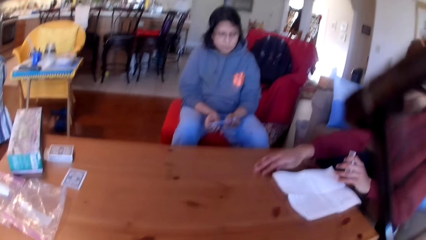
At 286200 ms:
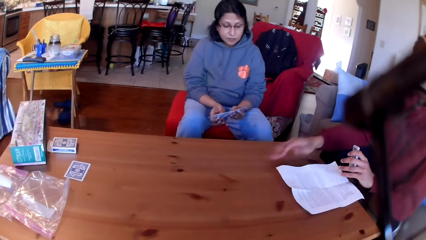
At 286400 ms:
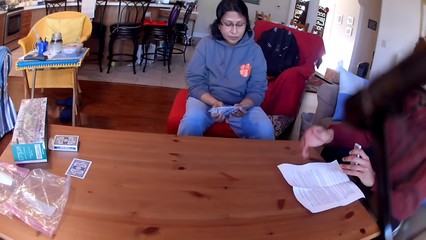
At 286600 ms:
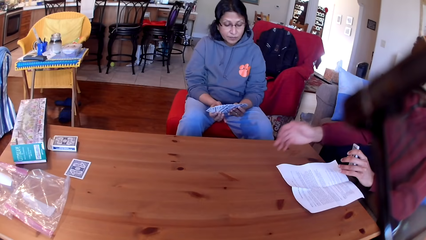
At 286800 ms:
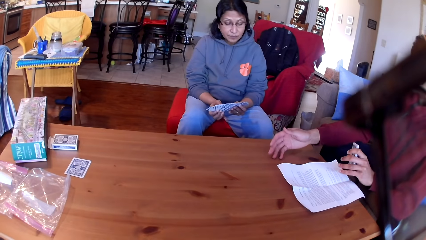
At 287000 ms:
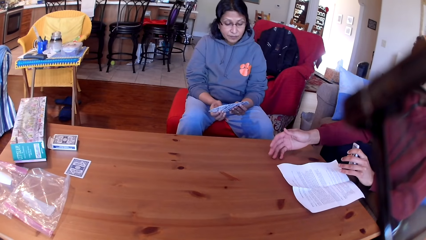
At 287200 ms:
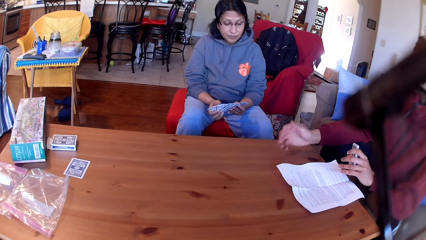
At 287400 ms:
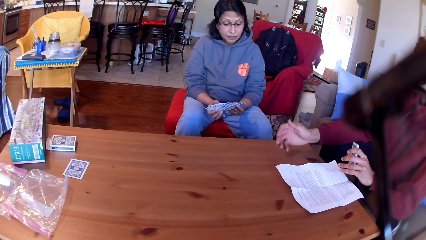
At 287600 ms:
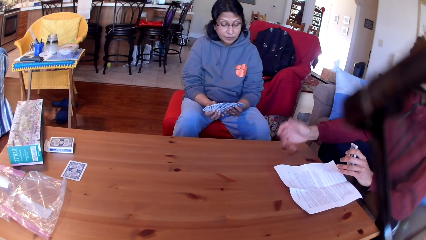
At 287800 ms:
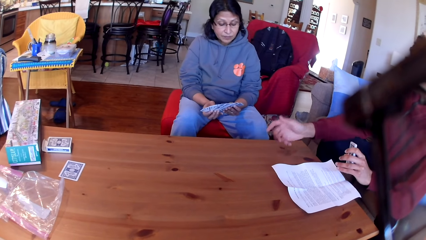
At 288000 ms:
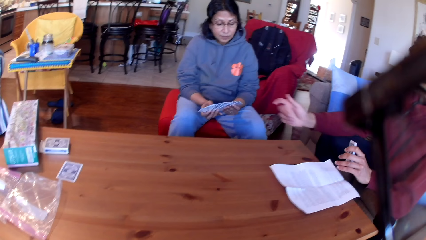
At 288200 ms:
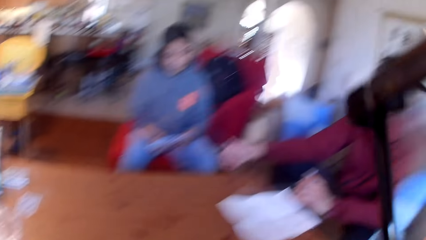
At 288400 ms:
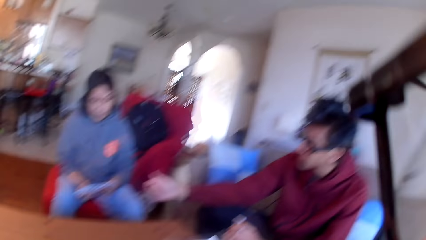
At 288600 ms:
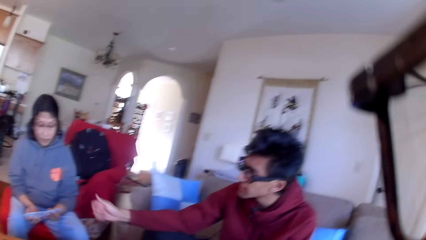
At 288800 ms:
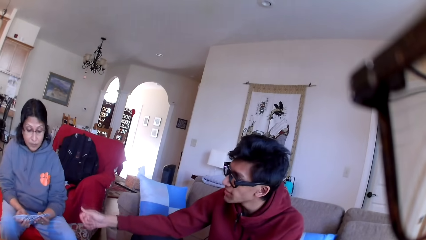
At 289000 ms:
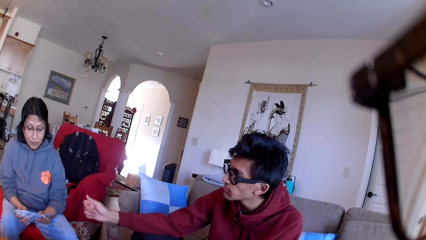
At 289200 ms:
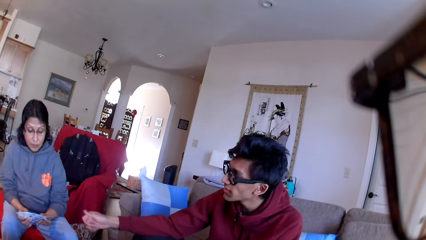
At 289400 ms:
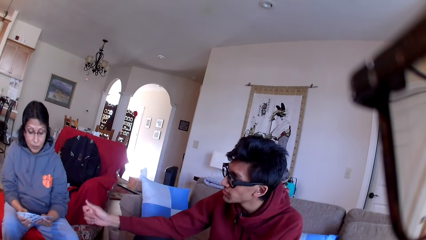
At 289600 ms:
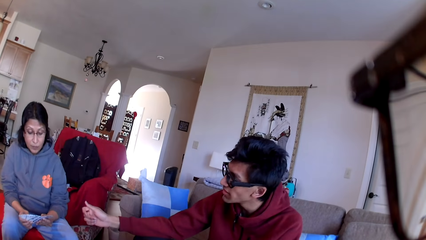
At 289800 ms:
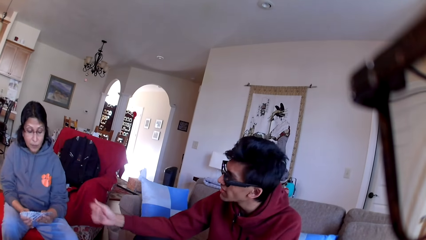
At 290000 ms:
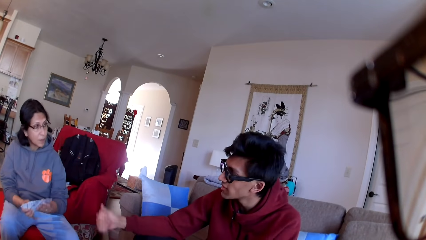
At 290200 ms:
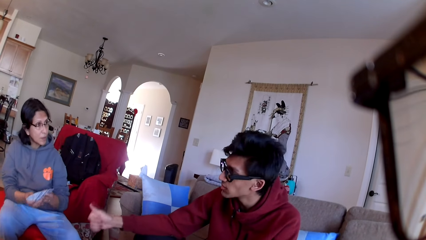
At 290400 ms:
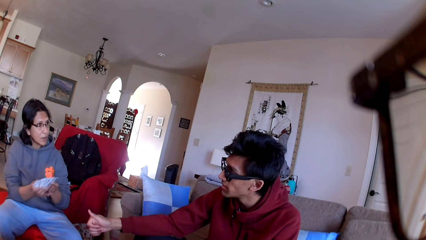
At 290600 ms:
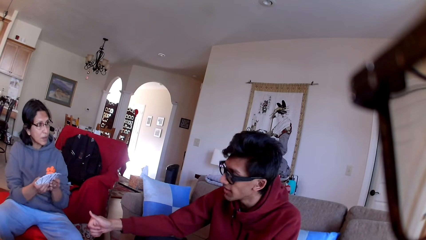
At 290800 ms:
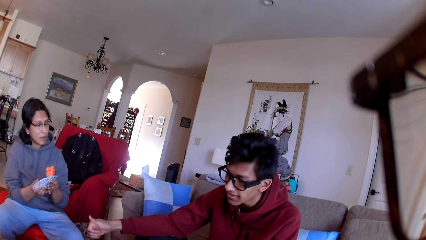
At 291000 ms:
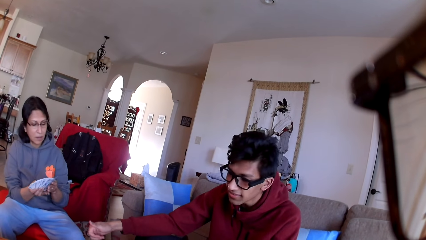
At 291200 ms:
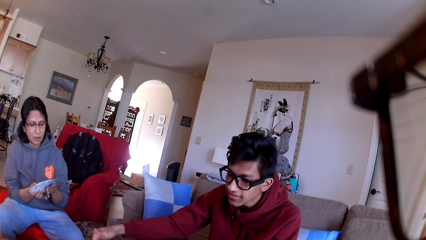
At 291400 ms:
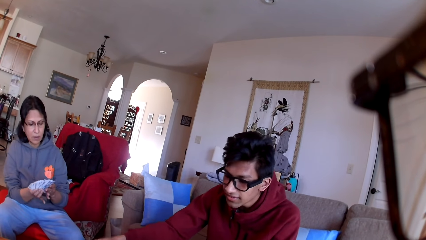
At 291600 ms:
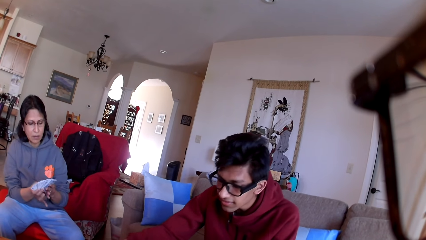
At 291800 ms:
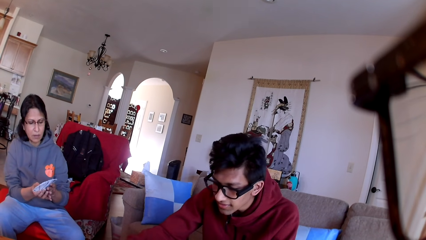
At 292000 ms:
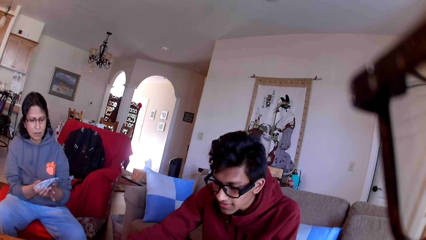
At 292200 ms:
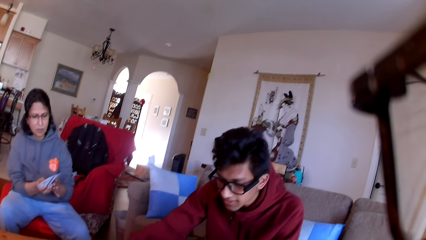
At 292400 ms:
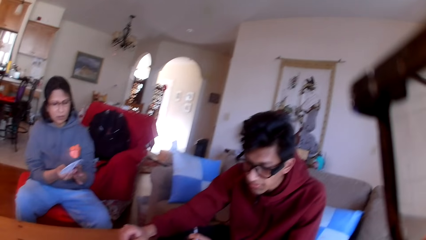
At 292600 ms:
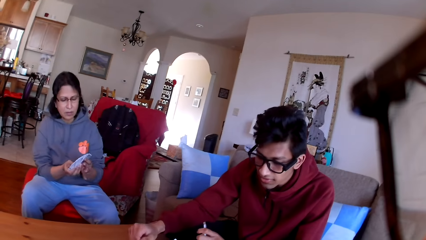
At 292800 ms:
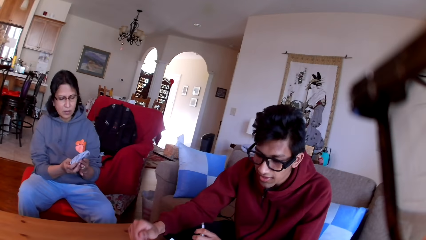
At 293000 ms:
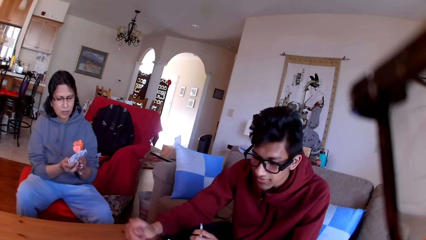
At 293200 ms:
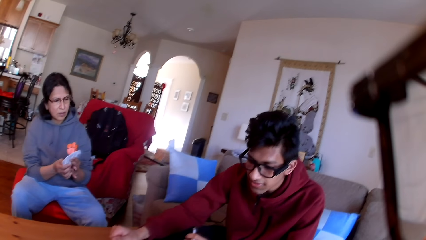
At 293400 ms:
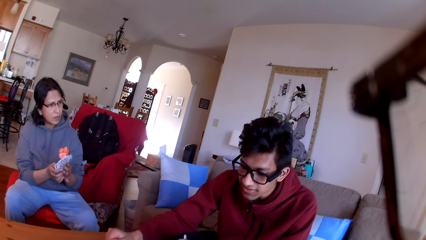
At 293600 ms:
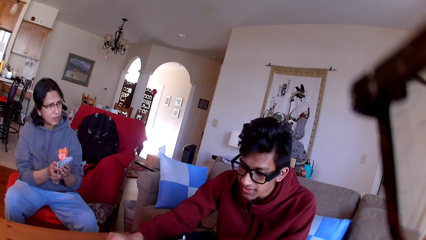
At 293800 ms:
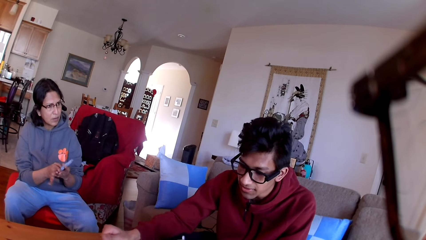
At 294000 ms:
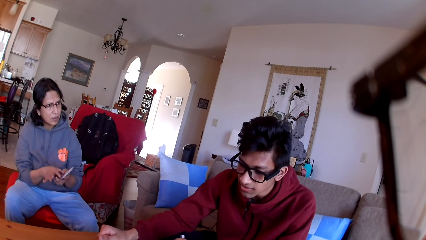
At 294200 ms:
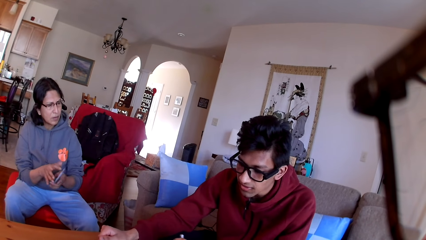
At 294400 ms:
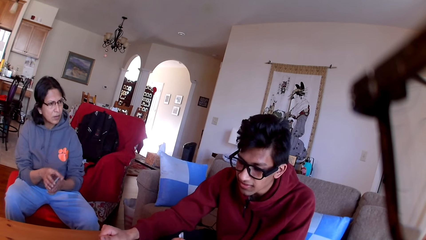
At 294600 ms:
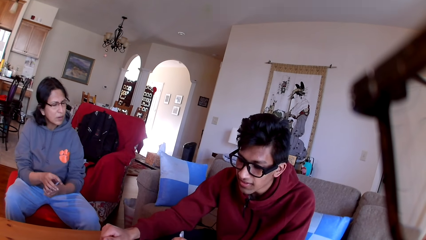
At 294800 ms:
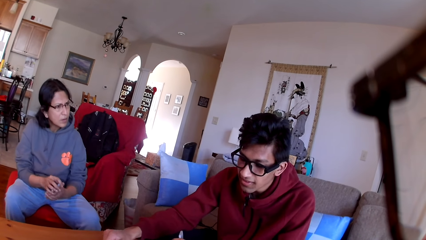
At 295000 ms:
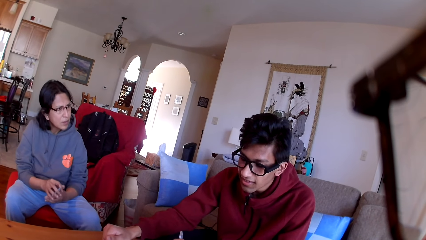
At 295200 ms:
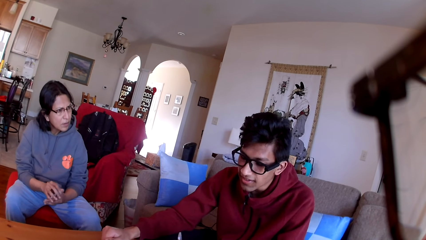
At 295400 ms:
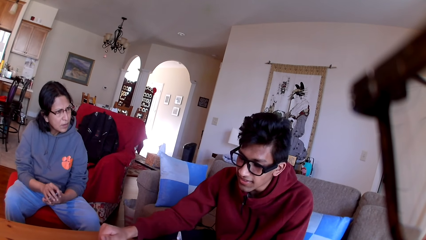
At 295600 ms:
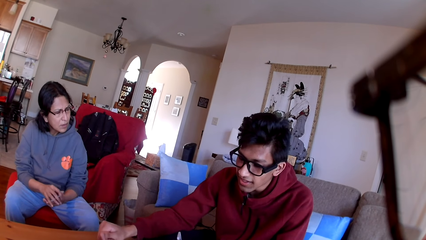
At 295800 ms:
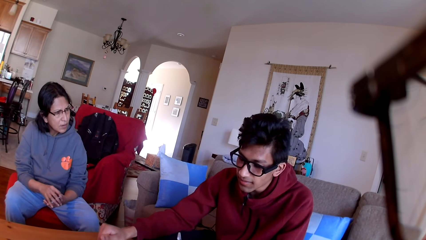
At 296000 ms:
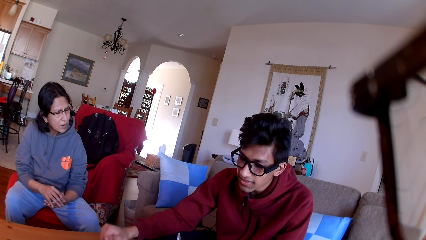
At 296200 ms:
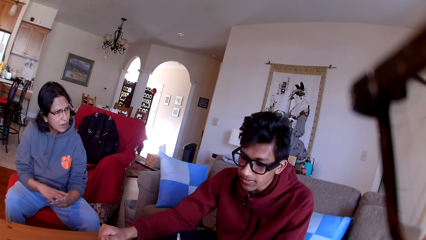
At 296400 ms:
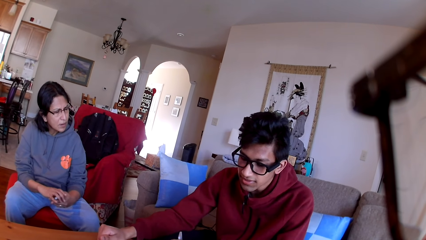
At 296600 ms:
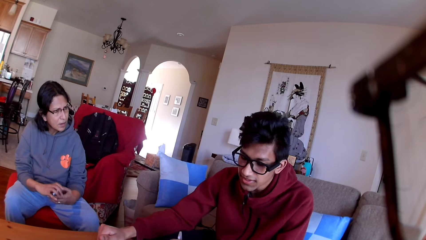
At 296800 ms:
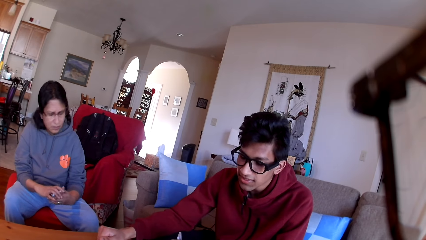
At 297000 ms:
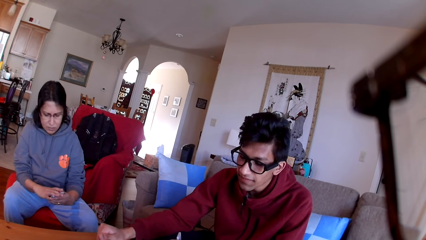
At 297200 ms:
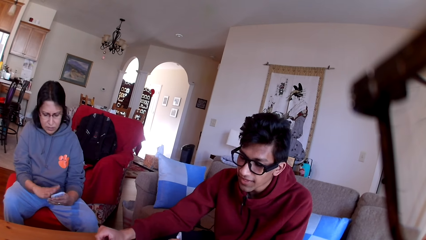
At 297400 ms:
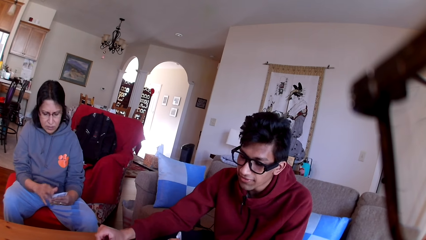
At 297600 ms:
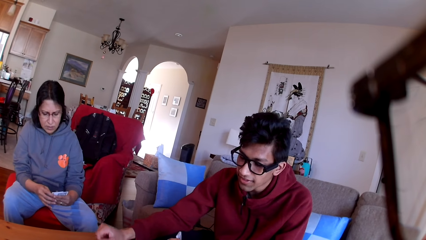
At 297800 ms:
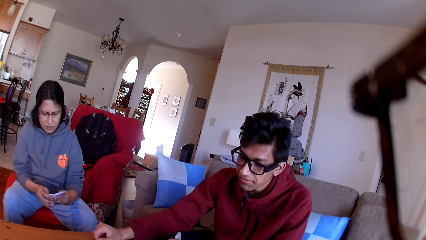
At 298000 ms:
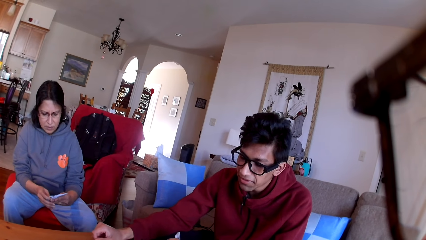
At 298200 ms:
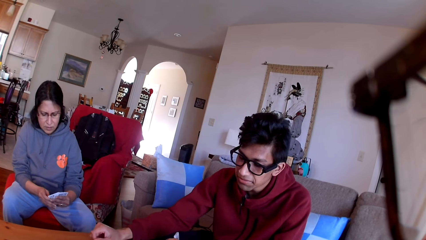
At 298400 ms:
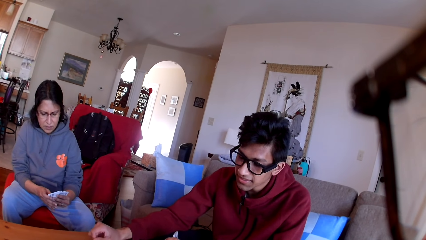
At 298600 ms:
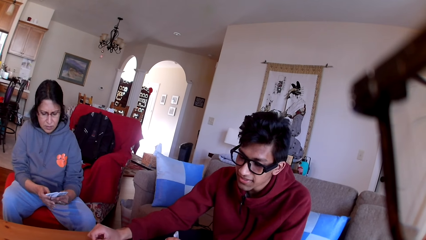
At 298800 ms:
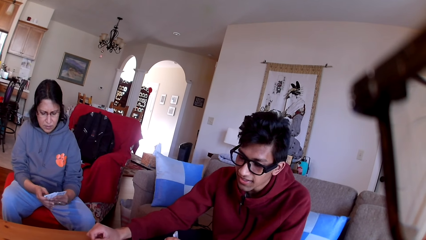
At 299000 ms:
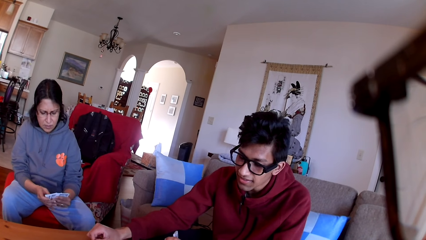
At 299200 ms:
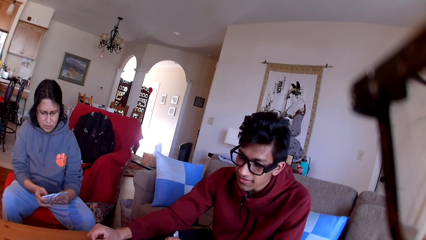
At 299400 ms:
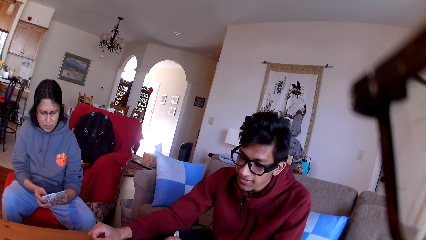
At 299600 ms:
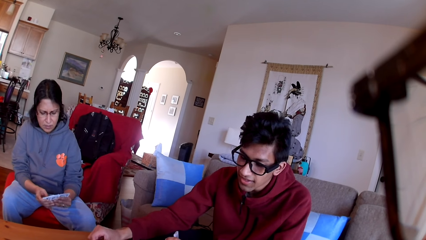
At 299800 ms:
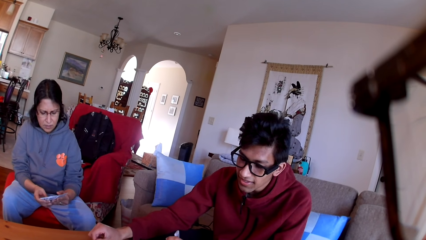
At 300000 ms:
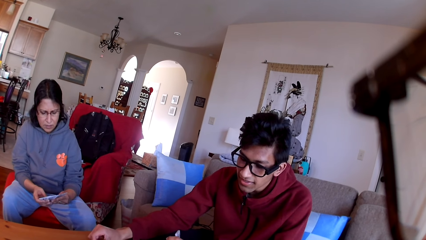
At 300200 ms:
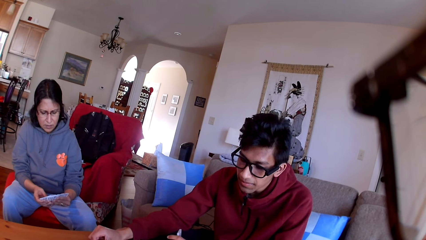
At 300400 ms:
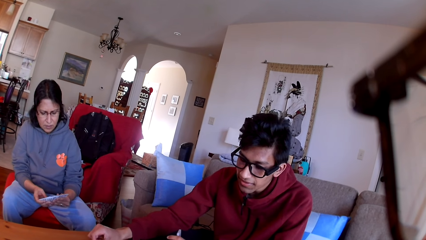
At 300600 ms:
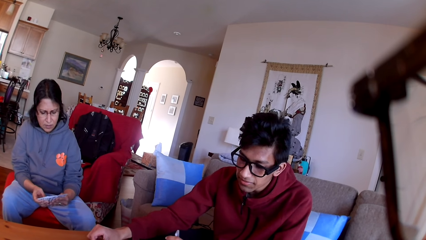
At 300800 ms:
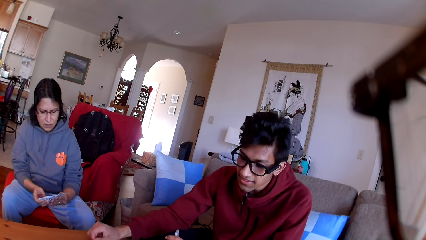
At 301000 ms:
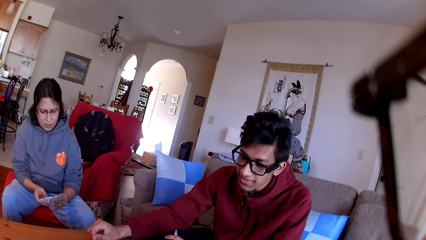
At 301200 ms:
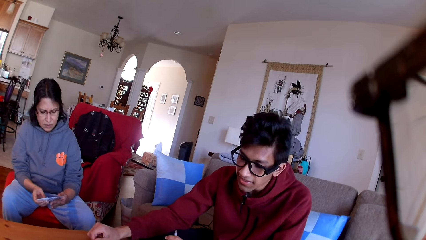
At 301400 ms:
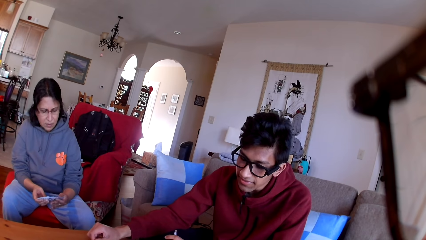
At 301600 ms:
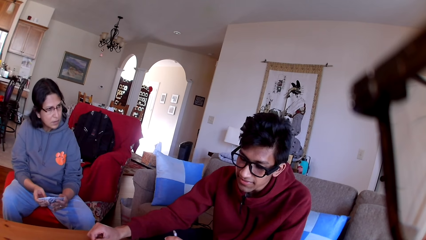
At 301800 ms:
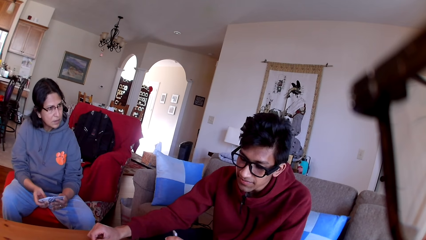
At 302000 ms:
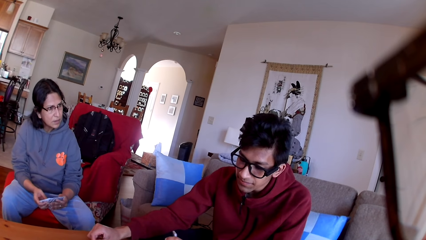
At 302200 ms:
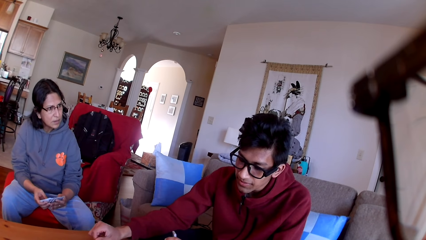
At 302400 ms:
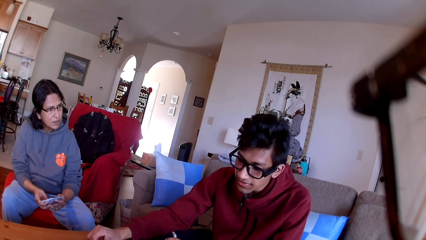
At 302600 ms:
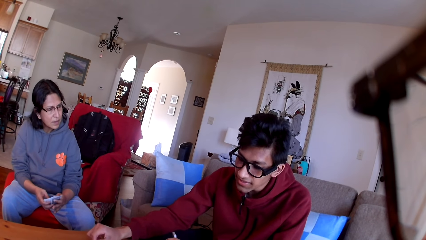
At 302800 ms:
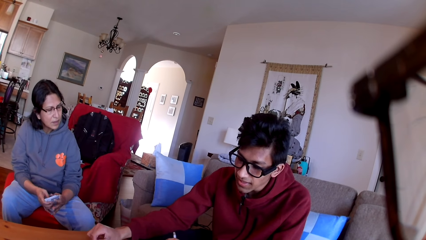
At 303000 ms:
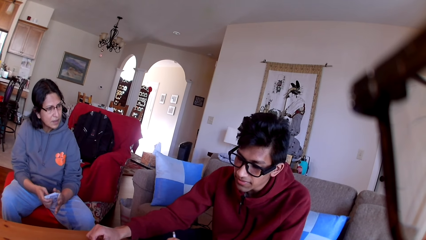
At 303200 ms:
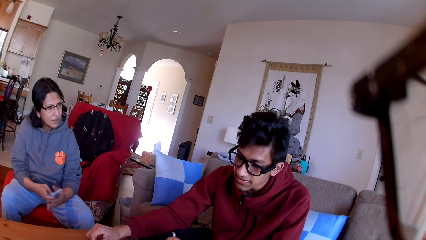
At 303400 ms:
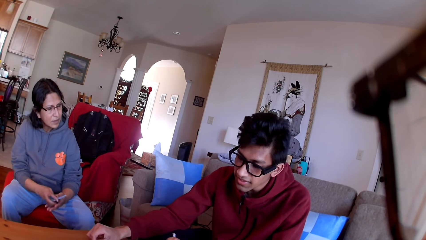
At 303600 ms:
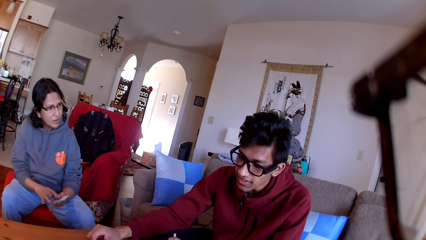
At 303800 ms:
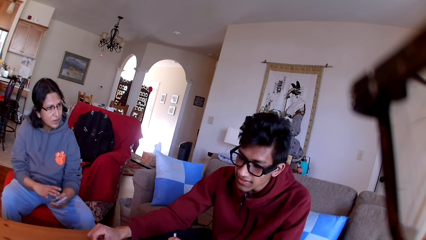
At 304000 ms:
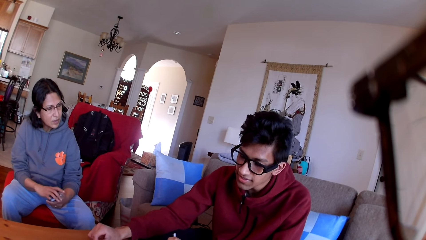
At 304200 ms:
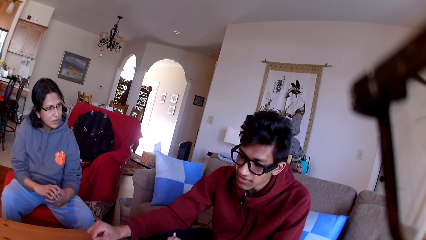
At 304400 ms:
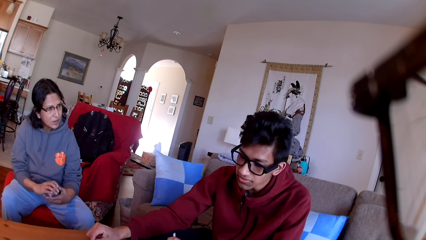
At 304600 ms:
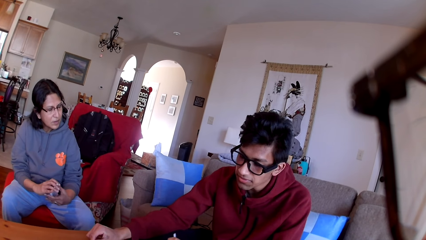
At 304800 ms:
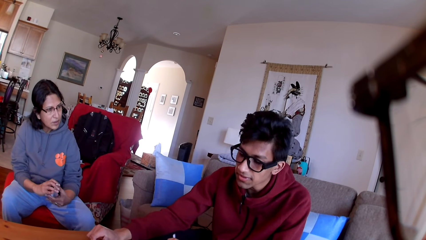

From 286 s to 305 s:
A person moves the cards in her hands. Another person moves his hand. The camera wearer stares at the other person. The first person moves the cards in her hands. The first person stares at the other person. The other person reads the paper on the table.
